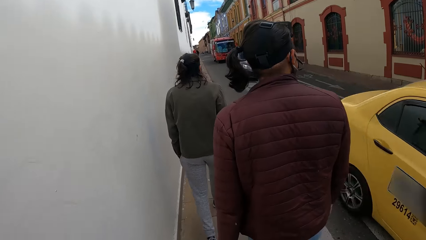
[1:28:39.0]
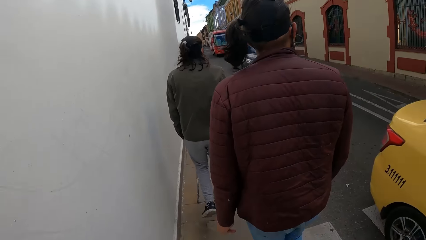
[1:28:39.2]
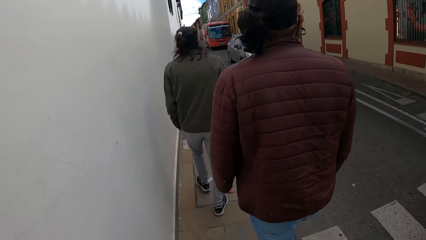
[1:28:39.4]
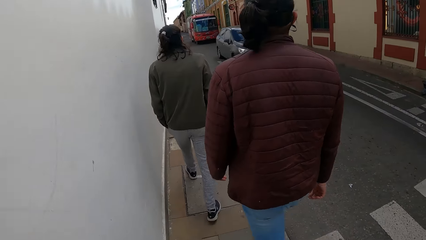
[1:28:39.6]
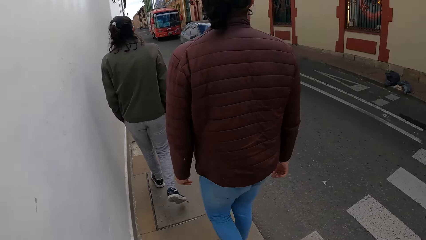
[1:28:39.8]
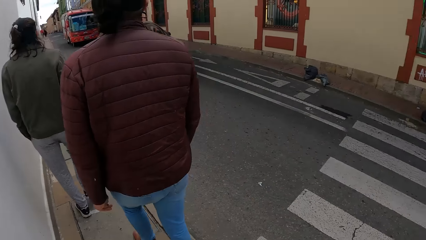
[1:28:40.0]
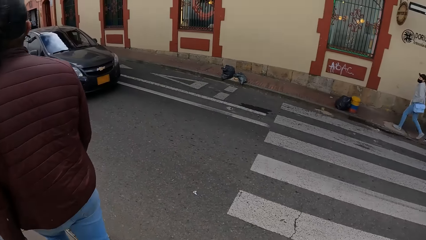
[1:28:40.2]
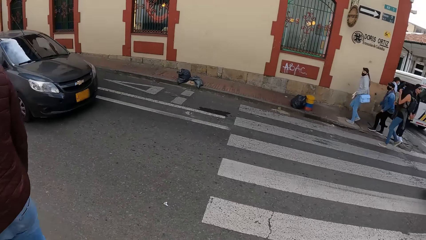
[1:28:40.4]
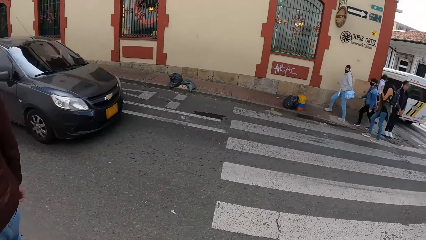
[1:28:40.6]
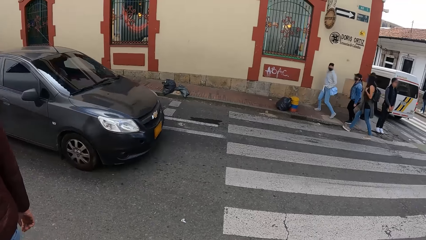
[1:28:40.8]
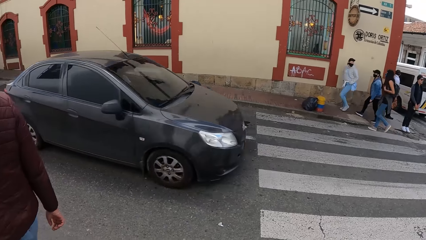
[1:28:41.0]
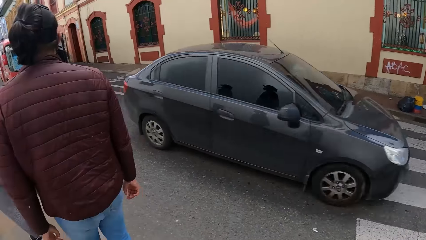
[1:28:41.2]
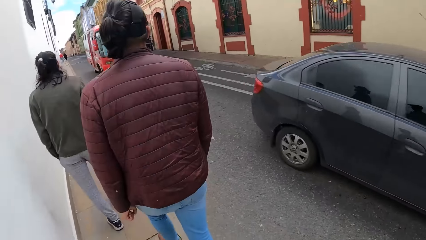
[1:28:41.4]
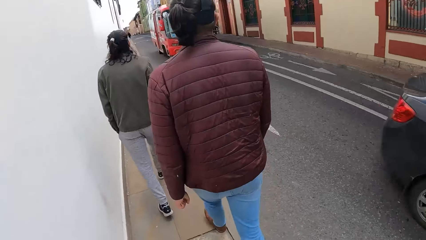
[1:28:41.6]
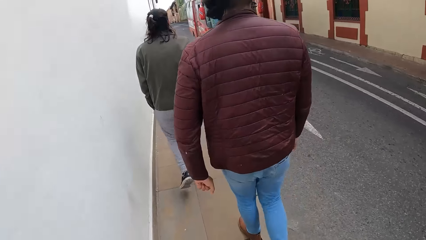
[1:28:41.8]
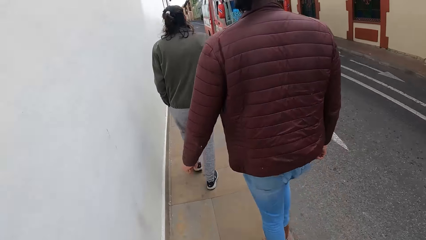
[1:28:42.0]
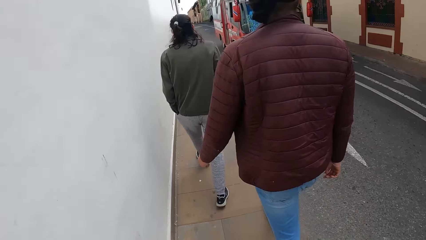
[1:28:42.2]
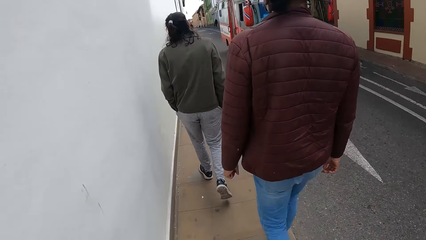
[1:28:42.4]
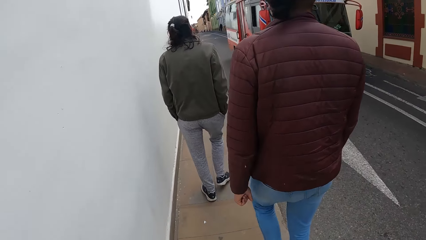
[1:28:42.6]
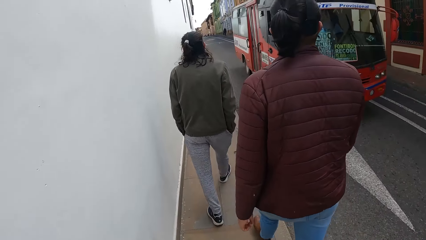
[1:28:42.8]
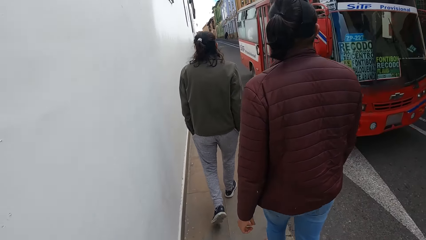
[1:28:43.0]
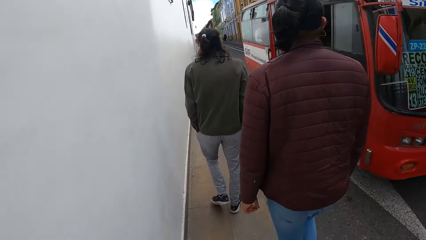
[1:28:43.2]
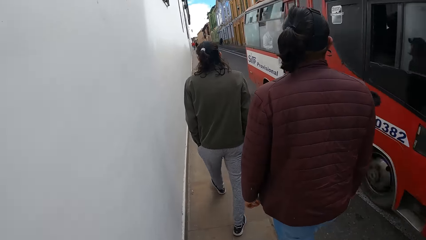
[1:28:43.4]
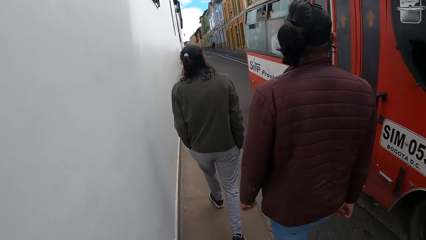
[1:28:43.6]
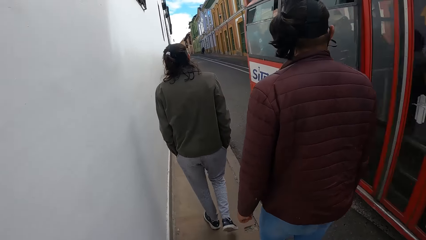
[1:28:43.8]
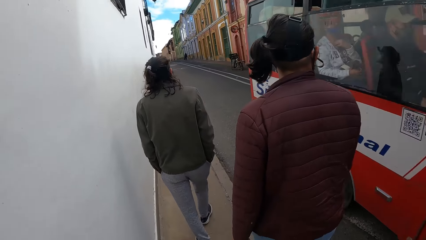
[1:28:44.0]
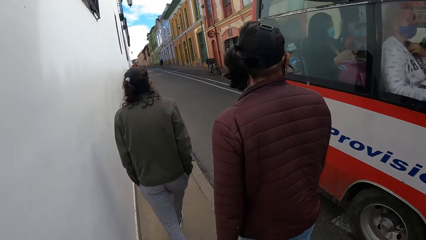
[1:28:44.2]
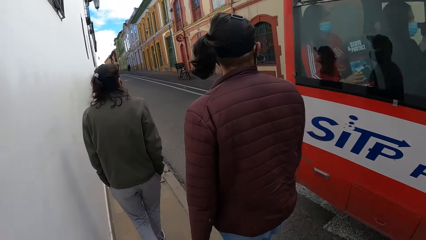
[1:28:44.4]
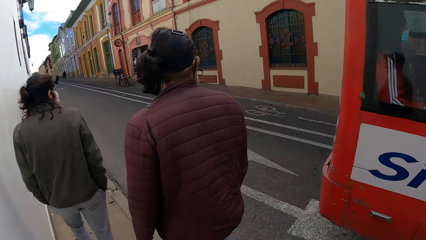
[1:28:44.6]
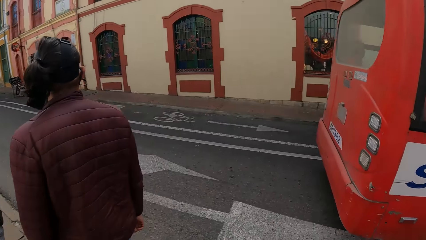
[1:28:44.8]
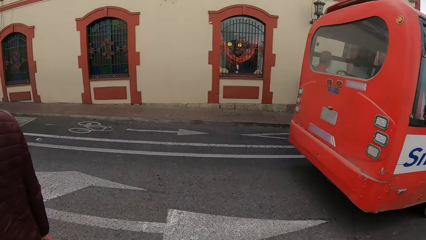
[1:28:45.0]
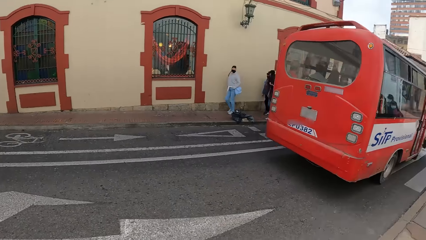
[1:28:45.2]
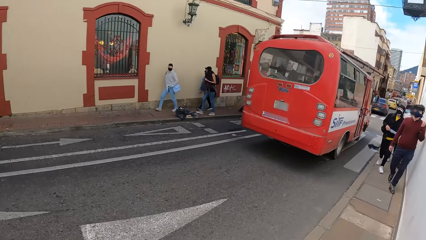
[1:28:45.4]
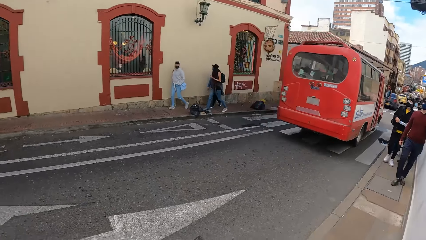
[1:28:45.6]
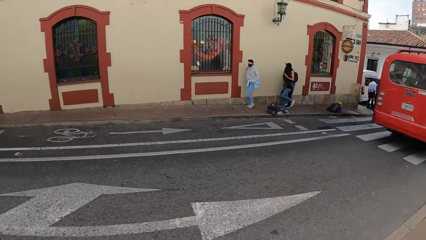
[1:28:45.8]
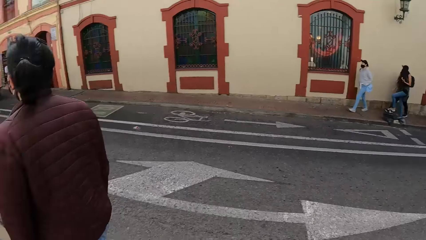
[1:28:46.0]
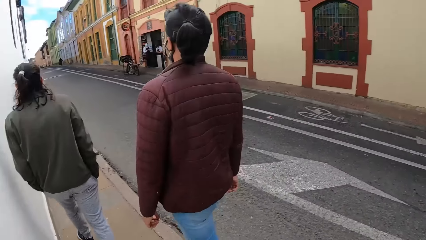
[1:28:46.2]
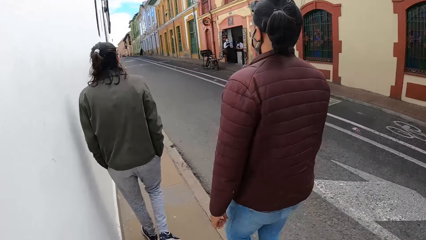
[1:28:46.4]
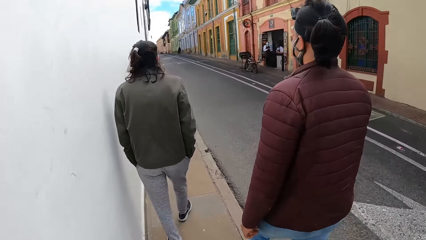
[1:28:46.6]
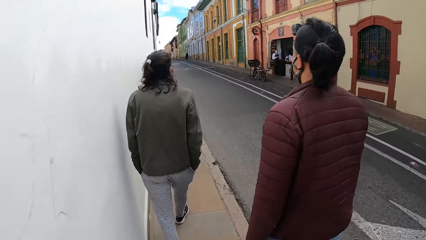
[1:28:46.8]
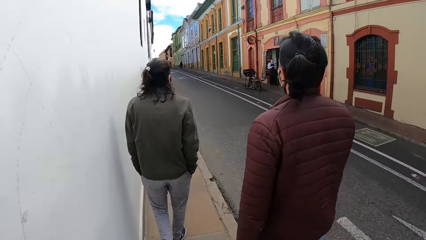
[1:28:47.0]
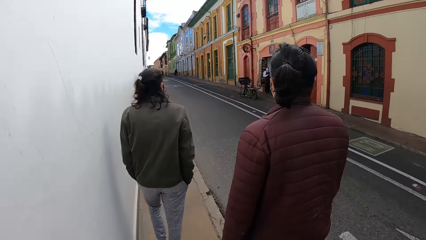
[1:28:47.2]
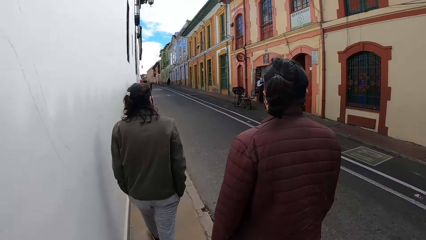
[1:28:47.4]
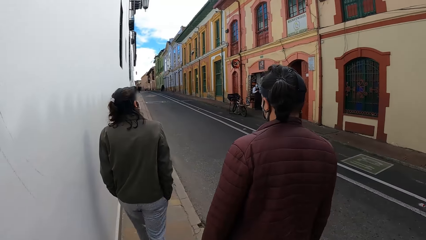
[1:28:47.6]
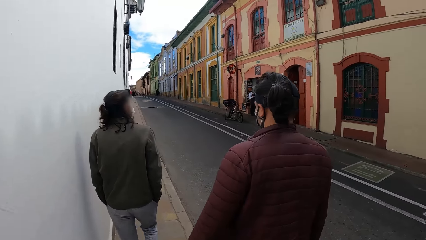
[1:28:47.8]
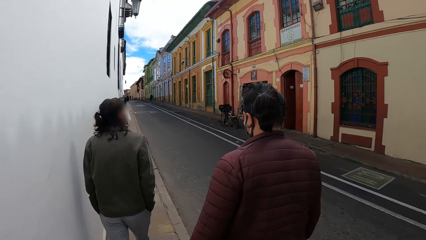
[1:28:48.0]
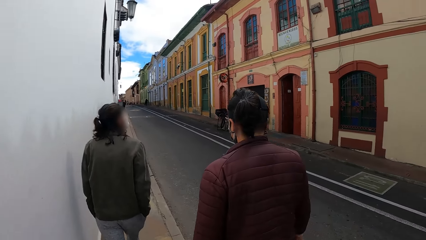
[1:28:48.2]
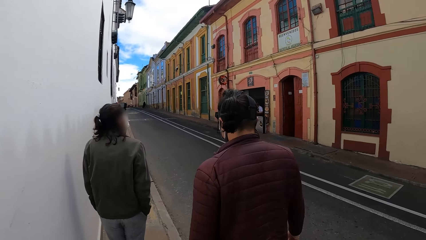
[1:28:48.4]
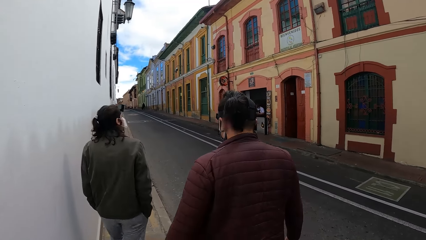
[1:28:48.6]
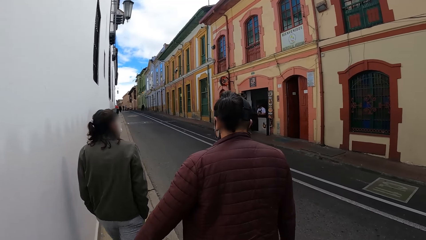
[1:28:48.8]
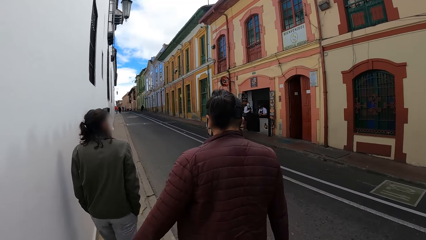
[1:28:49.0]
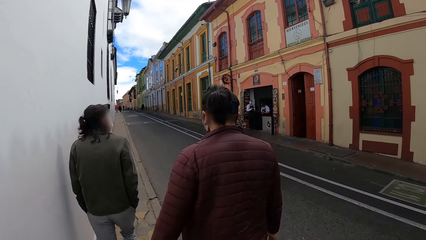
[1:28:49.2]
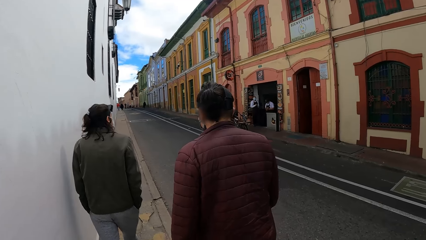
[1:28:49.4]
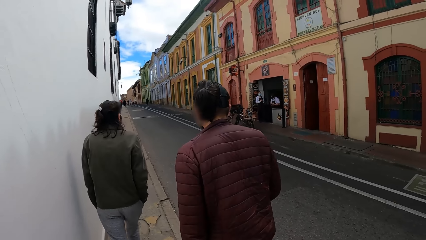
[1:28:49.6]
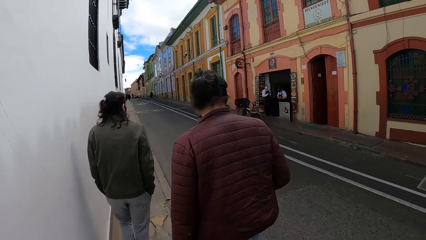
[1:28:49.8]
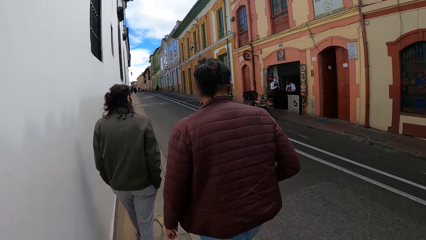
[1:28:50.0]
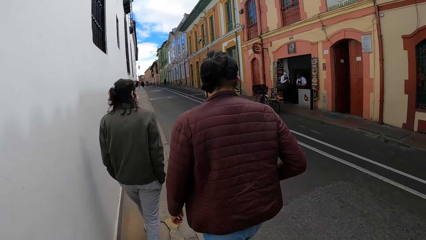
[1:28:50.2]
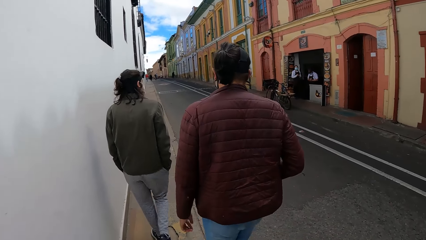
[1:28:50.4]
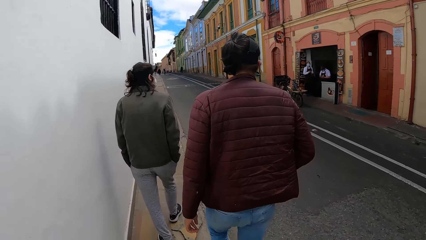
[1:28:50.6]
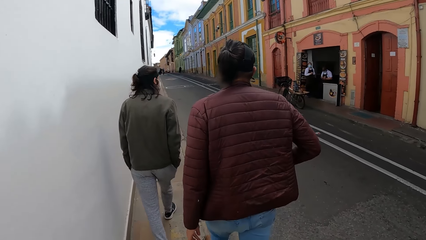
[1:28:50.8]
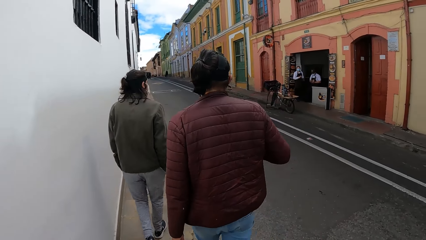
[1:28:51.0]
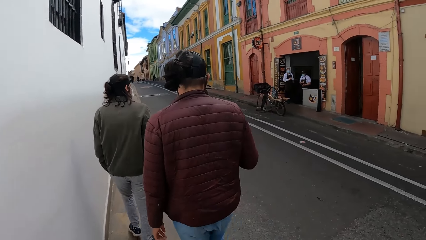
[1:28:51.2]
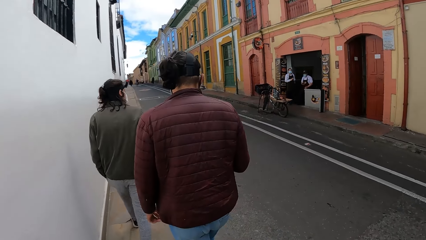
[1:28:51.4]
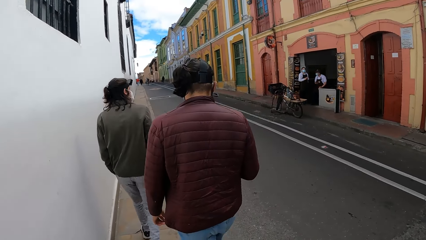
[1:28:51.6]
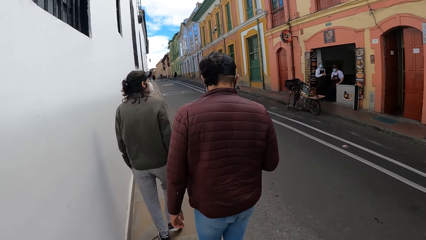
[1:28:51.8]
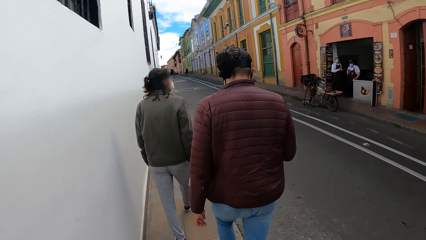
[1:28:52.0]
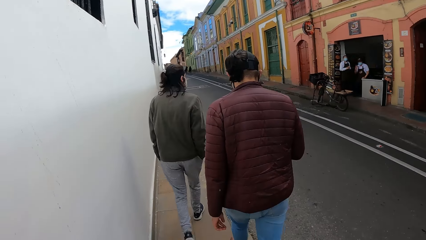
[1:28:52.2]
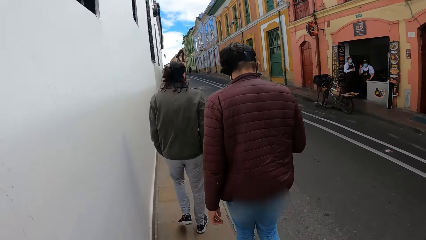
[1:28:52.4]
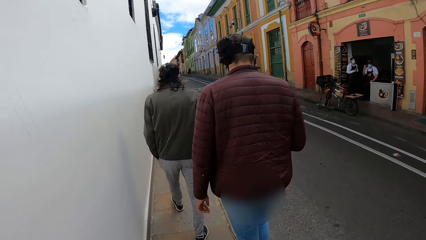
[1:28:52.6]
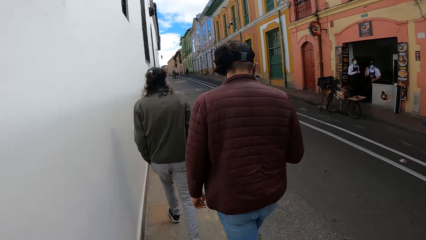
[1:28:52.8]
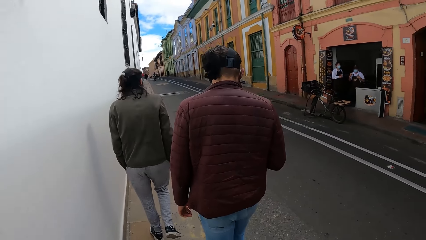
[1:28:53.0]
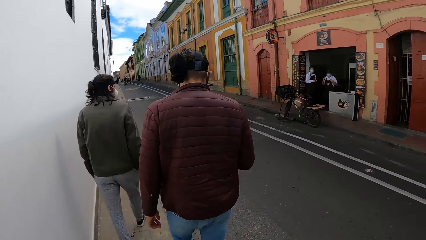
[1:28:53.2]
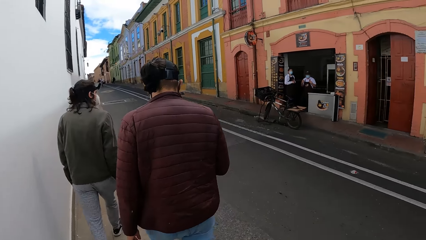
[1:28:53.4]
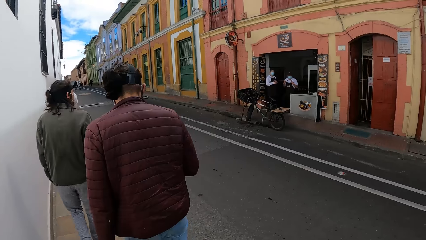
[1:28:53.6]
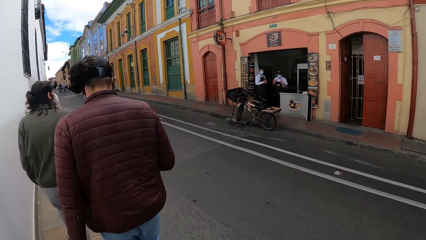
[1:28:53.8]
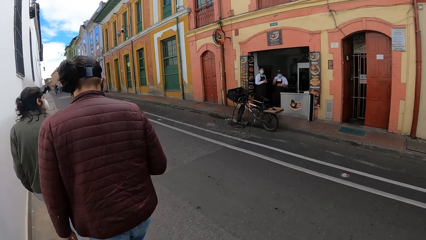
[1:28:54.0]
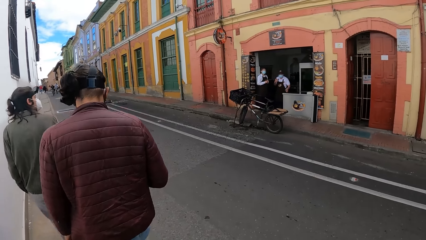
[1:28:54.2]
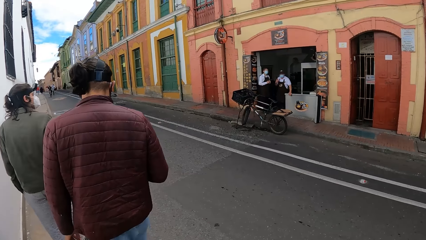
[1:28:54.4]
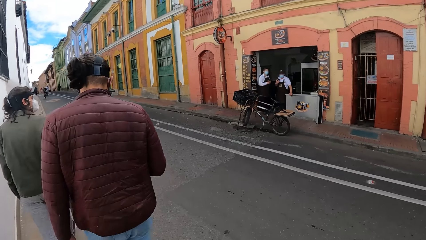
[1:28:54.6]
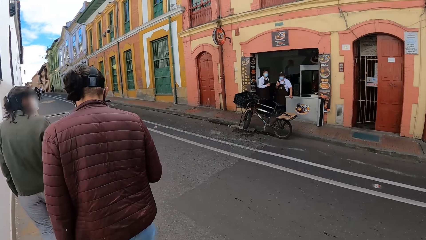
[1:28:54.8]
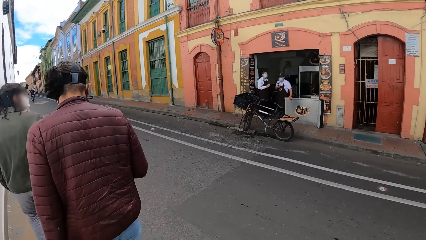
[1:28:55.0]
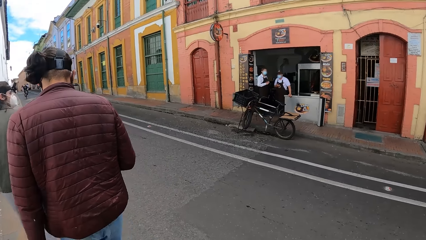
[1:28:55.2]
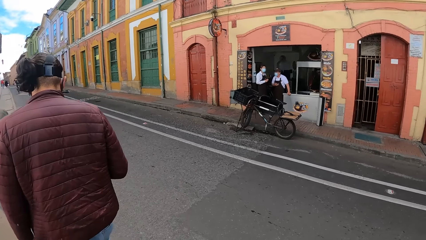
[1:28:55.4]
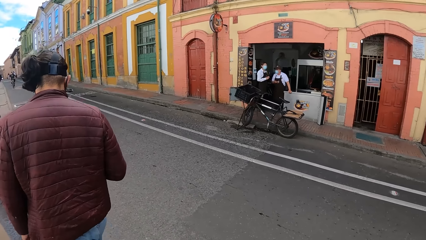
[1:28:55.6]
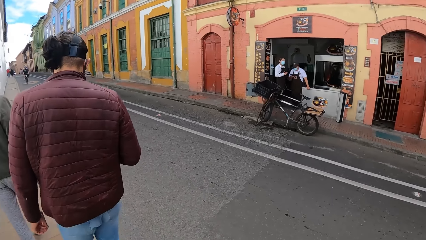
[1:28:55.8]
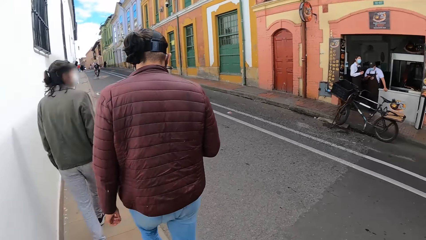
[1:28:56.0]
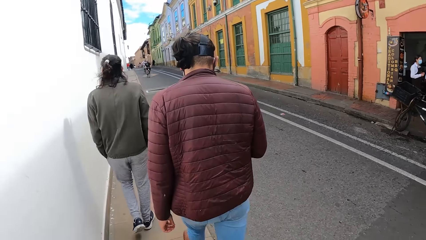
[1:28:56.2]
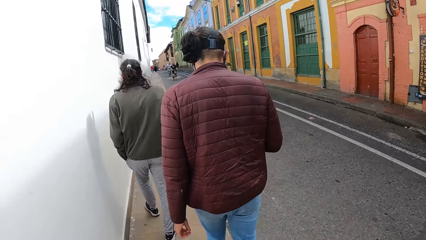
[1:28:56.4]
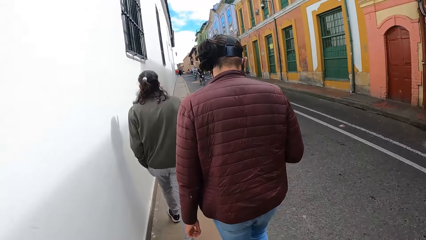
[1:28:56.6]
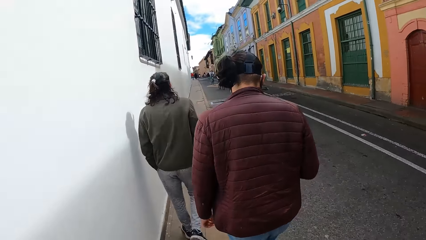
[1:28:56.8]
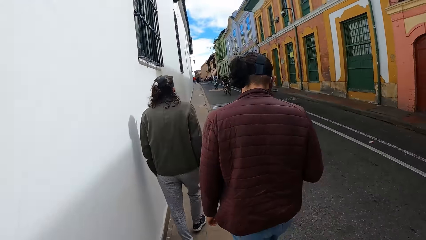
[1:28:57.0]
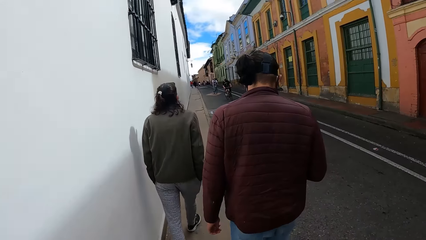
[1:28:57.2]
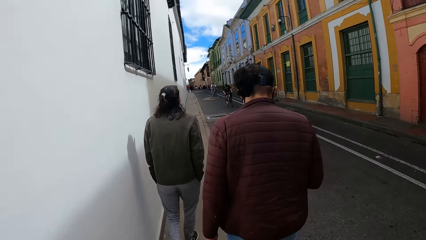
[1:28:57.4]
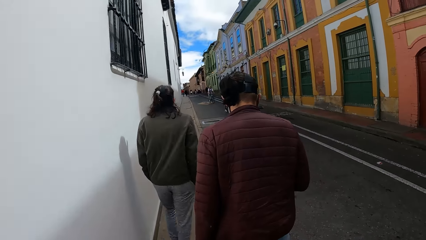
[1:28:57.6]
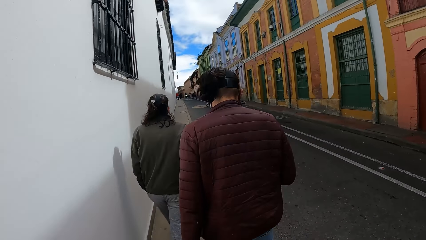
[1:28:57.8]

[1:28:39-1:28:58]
The camera wearer looks around. They walk along the pavement. A man holds a jacket on his body with his right hand. The man takes a phone from the jacket pocket with his right hand. The man operates the phone with his right hand.
